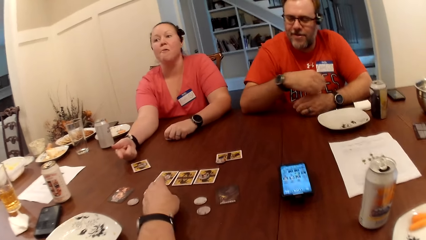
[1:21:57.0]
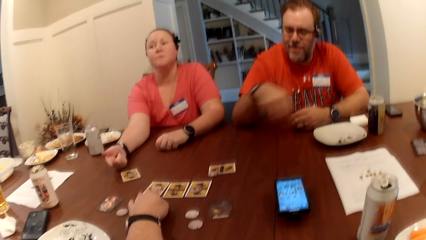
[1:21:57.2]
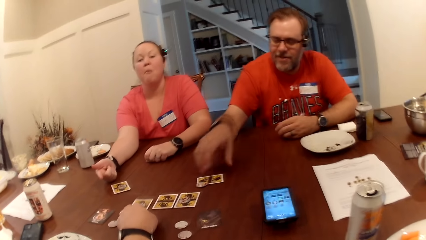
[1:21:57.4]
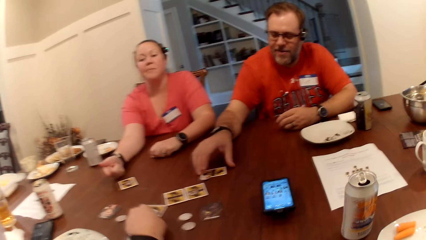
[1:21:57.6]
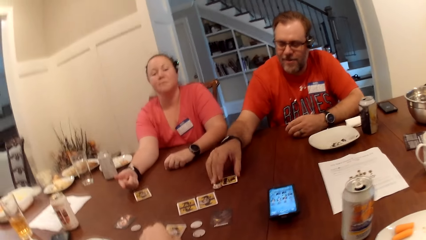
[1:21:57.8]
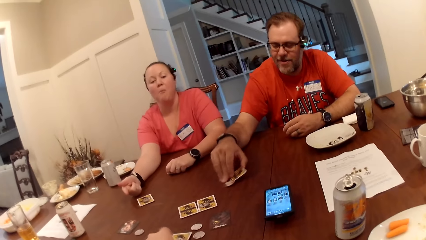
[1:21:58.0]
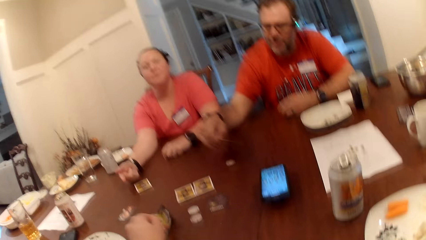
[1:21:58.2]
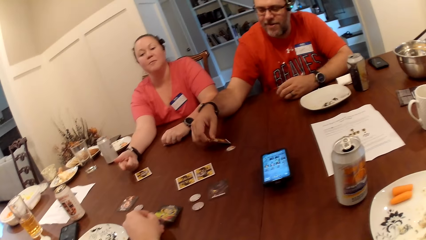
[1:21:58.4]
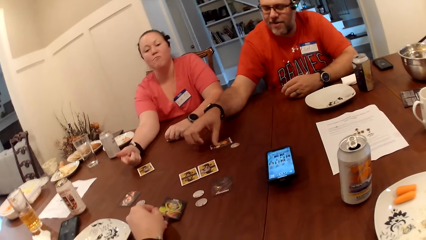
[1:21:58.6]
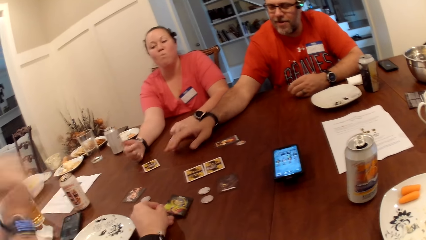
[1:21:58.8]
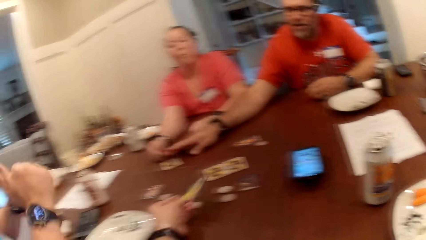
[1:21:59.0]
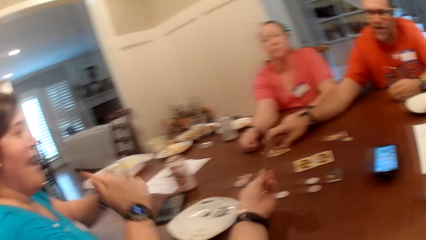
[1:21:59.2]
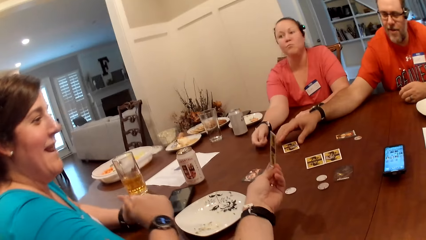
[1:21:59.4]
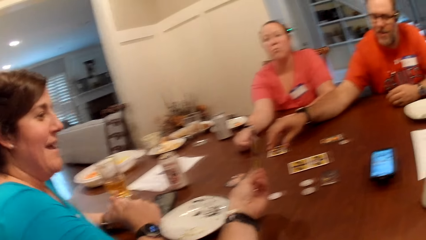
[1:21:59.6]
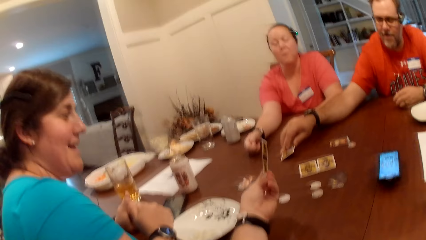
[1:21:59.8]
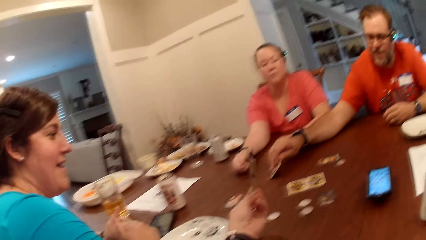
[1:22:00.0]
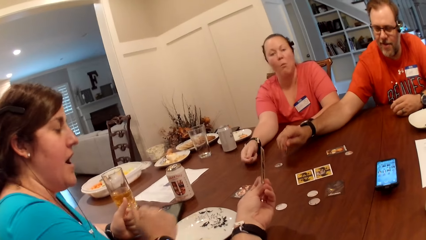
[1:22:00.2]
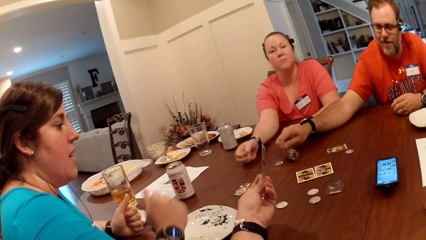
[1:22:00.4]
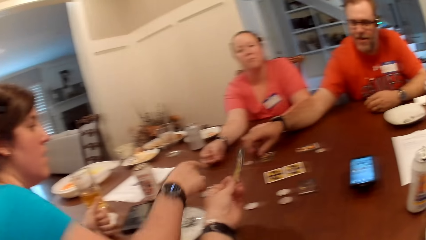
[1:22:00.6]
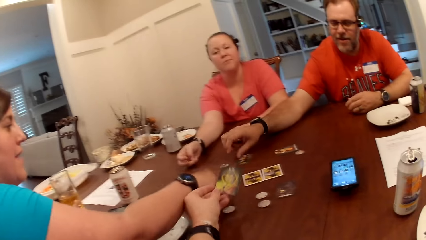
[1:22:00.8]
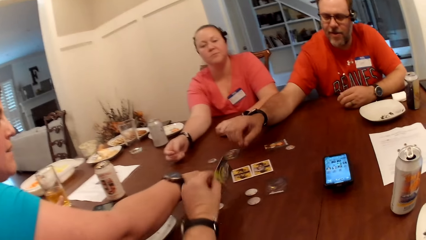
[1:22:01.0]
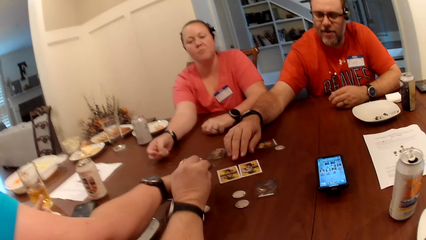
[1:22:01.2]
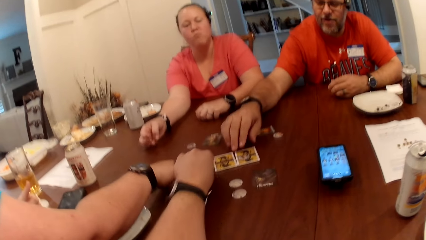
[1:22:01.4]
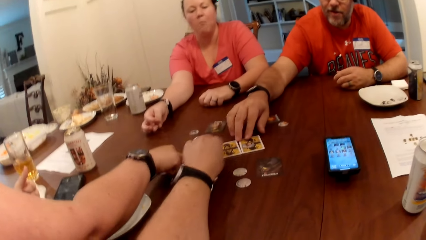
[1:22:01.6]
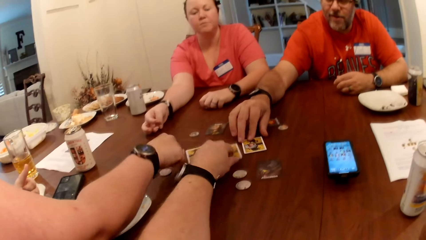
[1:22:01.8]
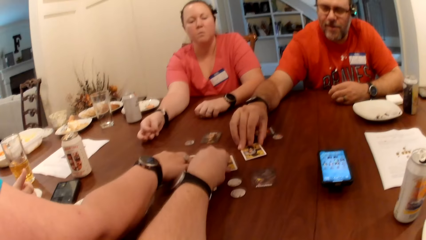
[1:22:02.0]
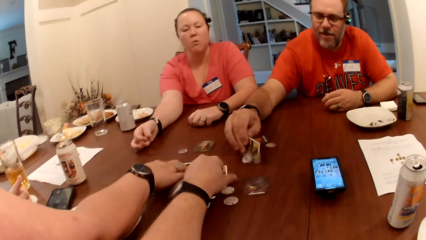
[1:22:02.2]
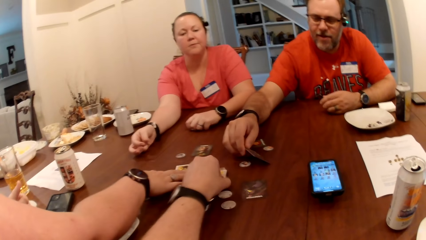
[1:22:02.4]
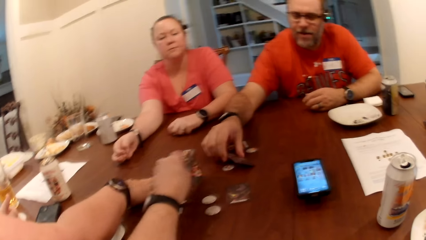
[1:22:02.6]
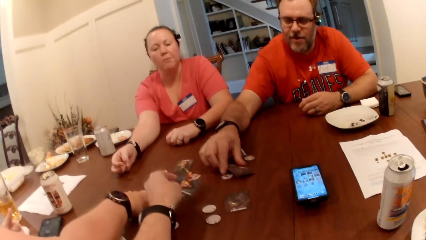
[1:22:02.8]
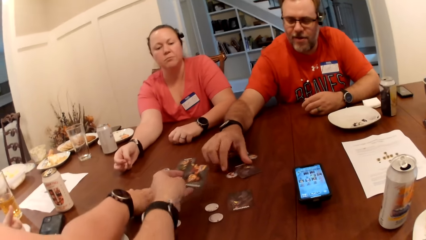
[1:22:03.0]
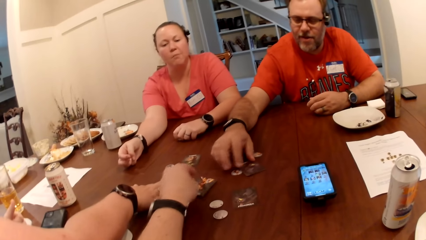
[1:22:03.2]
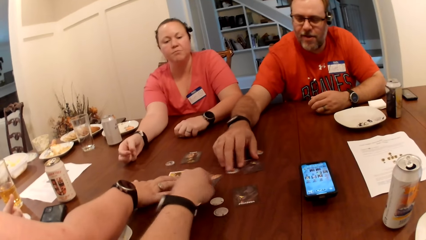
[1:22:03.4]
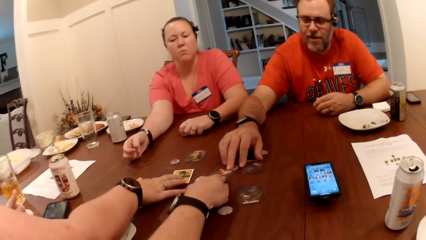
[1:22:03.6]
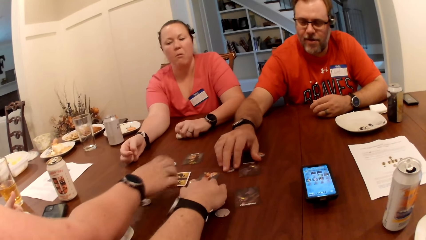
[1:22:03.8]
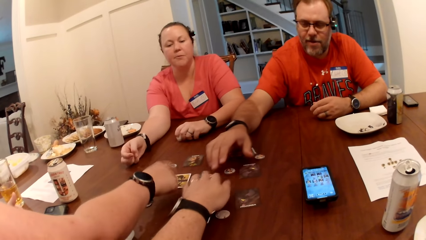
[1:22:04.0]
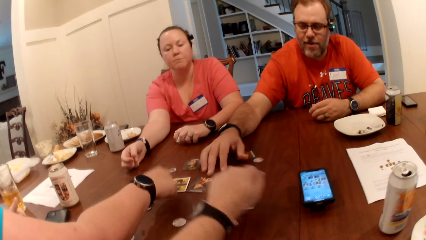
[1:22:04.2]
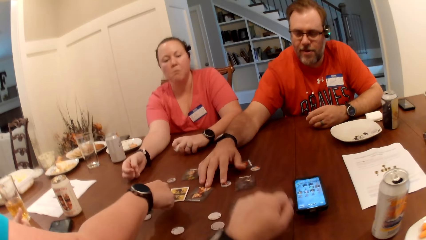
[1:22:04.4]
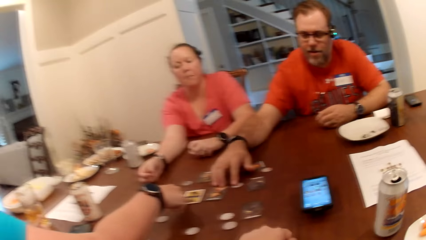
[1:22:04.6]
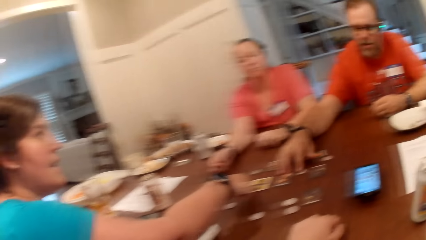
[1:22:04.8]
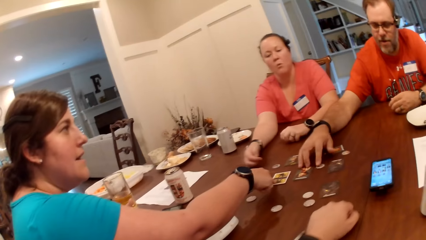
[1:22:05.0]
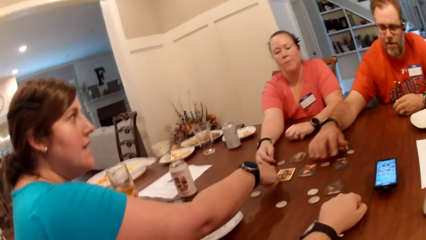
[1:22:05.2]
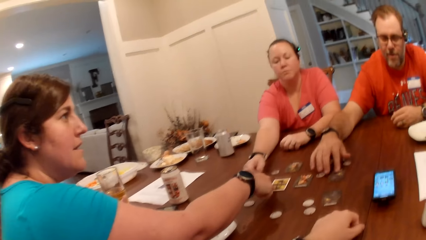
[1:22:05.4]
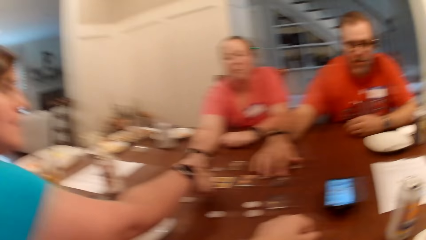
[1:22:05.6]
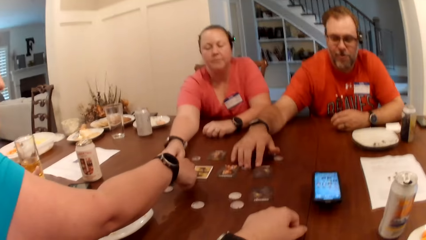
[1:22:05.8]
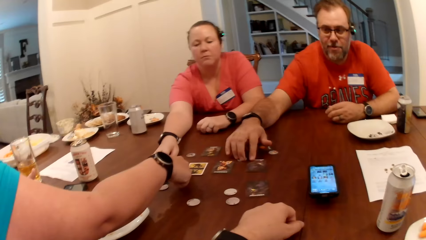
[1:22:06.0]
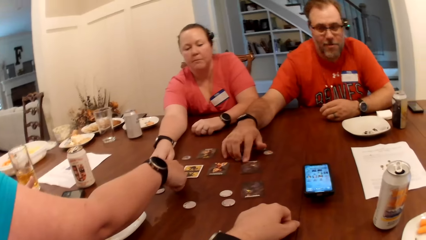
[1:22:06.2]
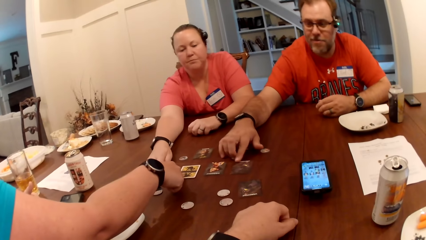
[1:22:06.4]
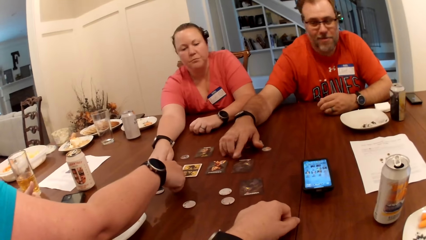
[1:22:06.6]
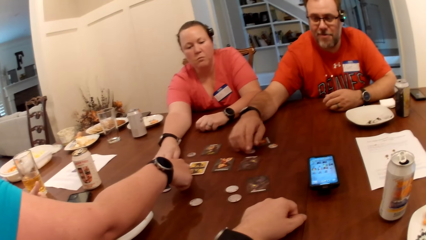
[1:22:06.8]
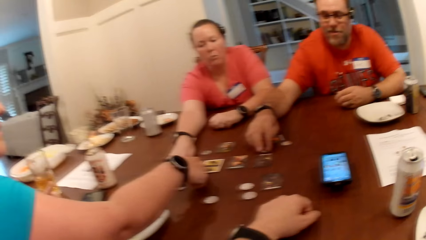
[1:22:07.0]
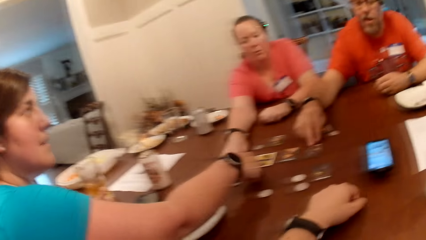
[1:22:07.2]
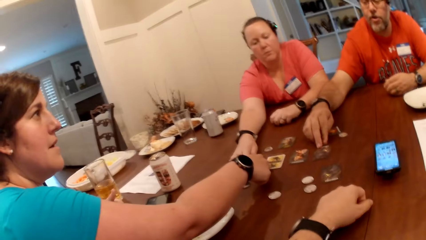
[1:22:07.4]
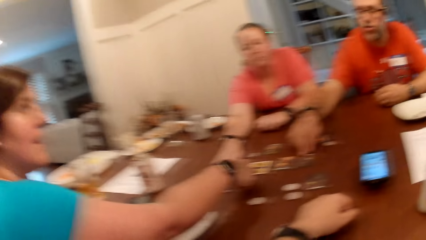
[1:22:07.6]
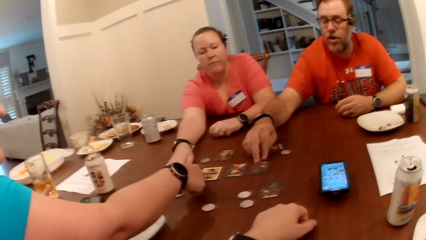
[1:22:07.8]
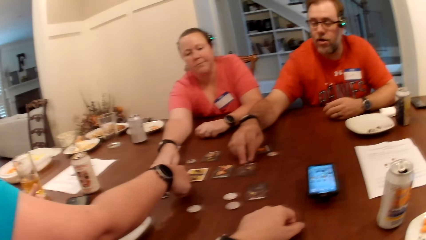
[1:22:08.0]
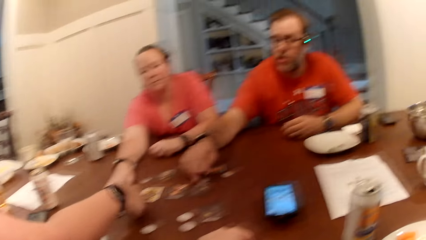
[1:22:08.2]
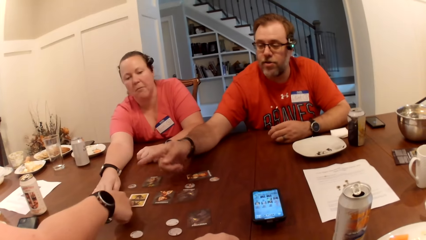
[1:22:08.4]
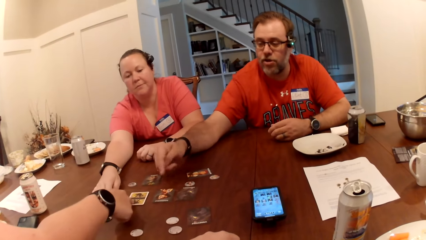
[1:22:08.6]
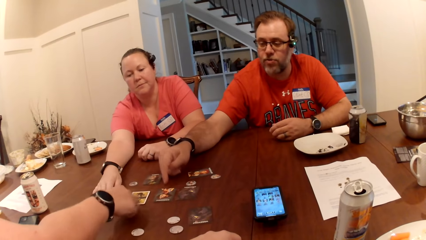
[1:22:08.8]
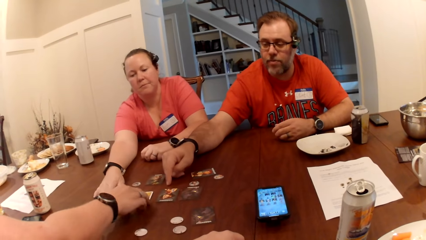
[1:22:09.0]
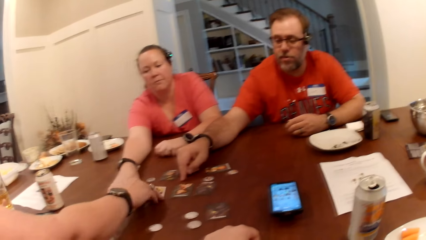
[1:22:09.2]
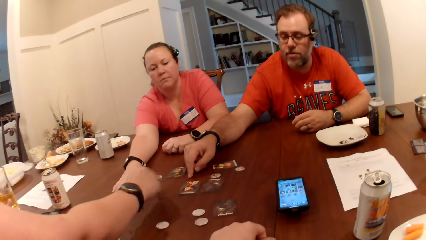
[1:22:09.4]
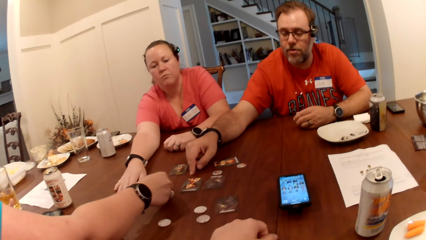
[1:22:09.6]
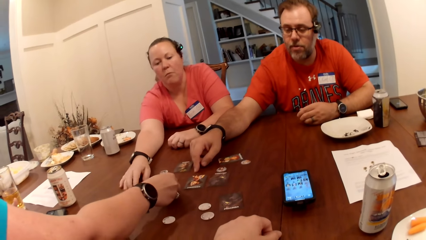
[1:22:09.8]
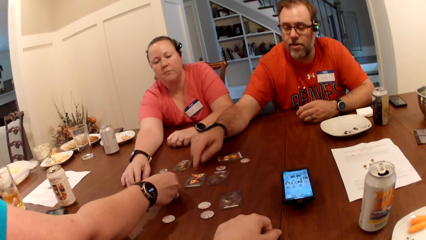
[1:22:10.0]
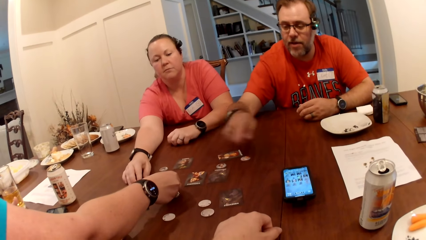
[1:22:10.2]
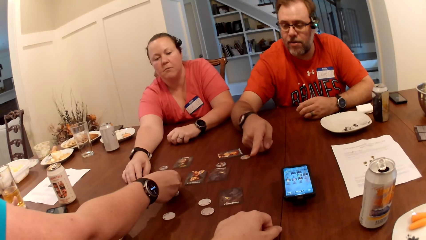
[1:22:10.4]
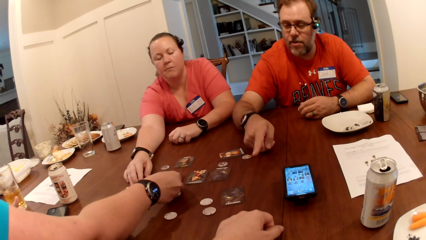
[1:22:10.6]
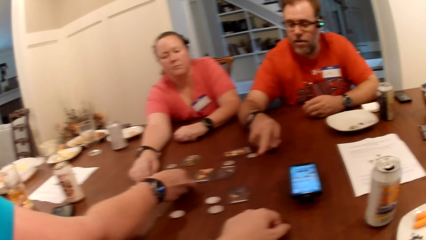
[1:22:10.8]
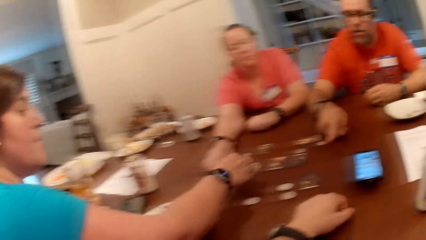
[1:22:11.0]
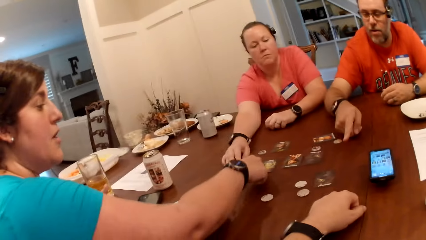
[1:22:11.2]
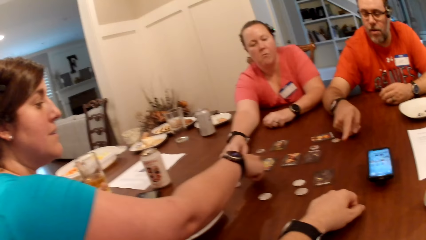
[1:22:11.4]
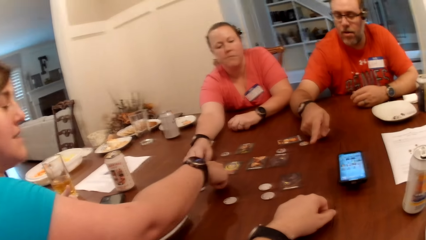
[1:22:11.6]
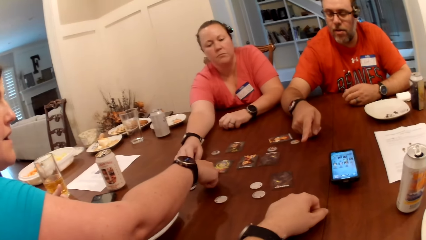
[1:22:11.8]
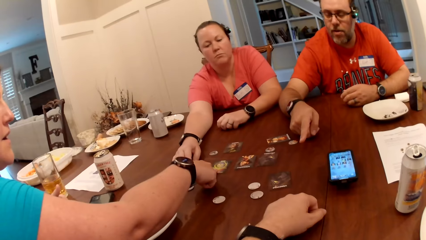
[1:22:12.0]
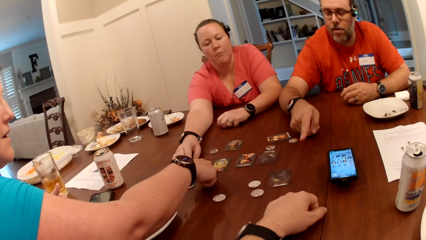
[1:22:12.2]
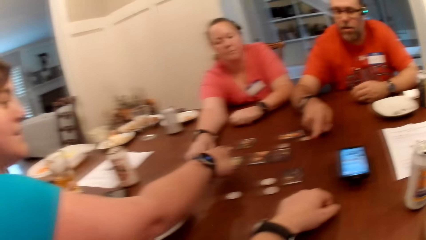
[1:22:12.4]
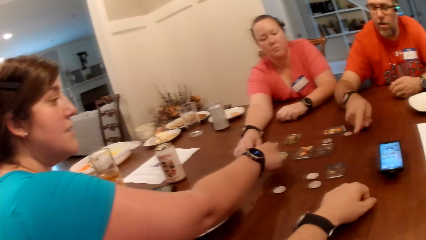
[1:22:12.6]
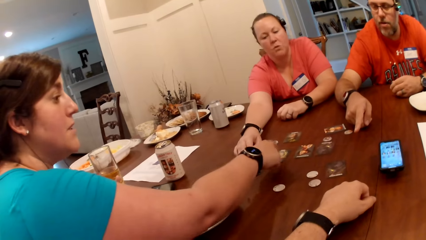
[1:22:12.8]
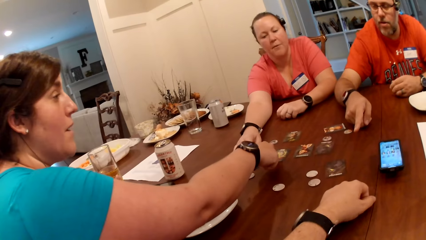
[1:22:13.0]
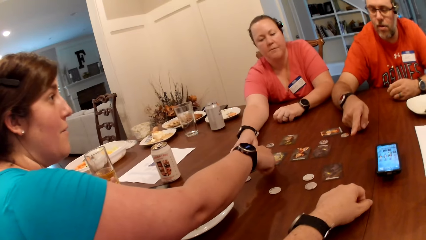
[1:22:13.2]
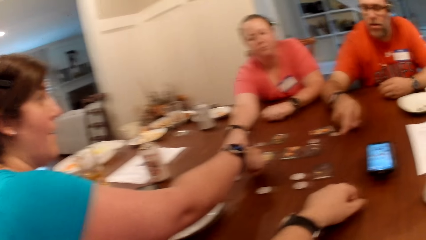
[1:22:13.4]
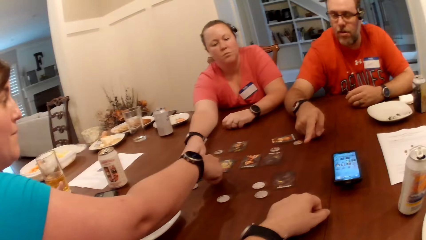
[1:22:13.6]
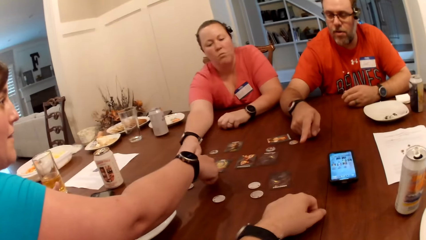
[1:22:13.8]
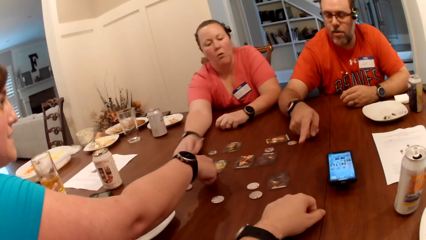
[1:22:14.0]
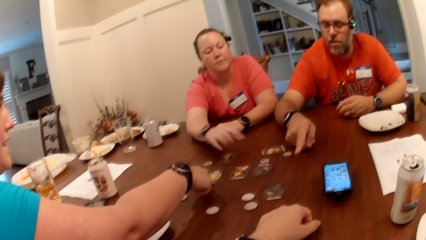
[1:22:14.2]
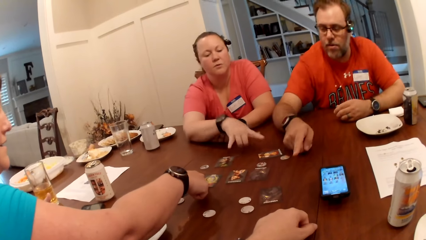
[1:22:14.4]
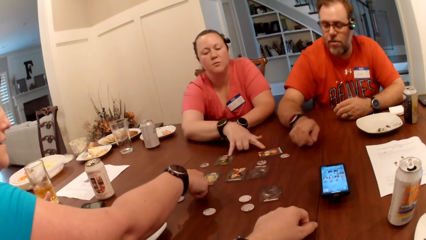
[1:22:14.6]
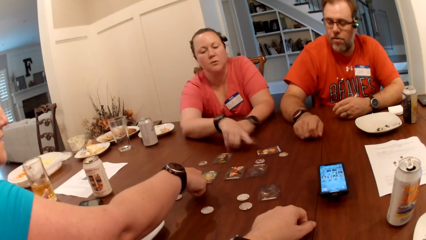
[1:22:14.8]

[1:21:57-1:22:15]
The camera wearer moves a card on the table with his left hand. The man picks up a card from the table with his right hand. The camera wearer flips the card with his left hand. The man flips the card with his right hand on the table. The camera wearer picks up a card from the table with his left hand and plays the cards. The man flips the card with his right hand on the table. The camera wearer drops the card on the table with his left hand. The man flips a card with his right hand on the table. The camera wearer flips cards with his left hand on the table. The woman taps on a card with her right hand. The people play the cards. The people play the cards again. The woman flips a card with her right hand on the table. She taps on the card with her right hand.
